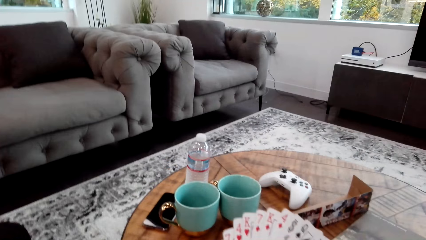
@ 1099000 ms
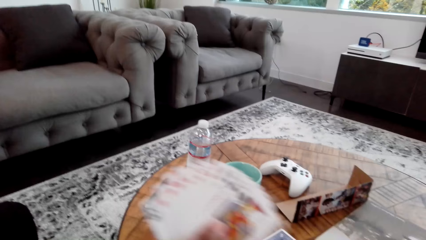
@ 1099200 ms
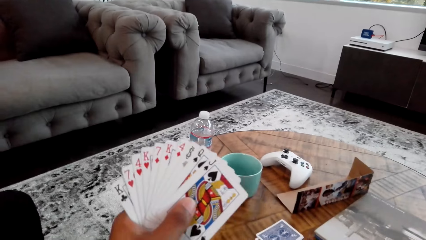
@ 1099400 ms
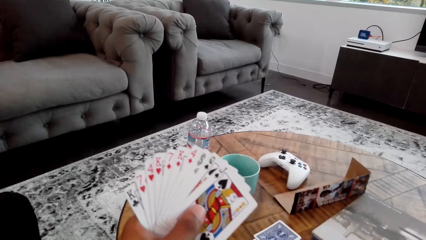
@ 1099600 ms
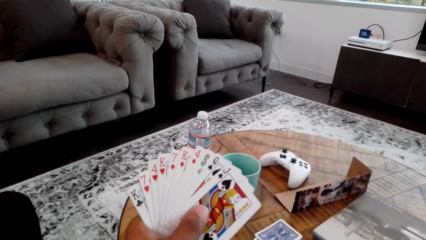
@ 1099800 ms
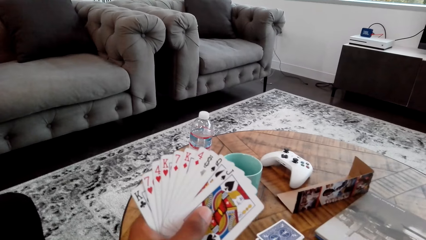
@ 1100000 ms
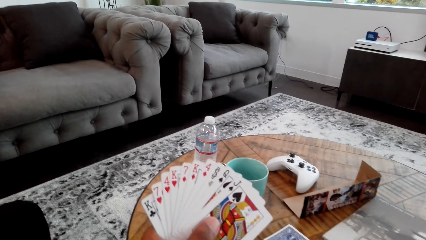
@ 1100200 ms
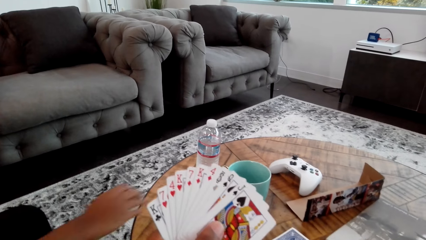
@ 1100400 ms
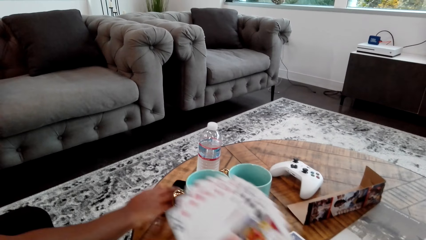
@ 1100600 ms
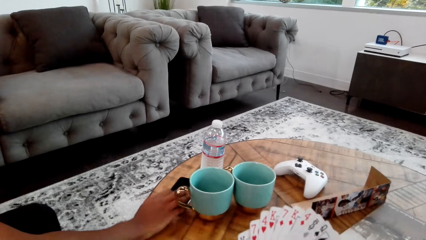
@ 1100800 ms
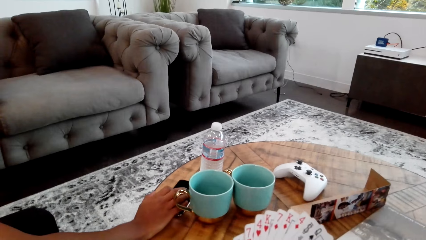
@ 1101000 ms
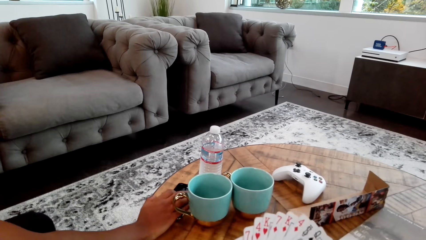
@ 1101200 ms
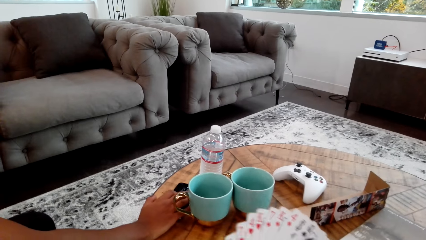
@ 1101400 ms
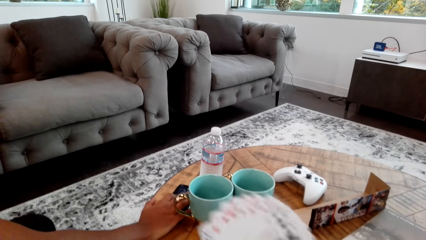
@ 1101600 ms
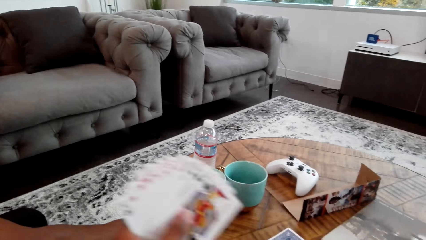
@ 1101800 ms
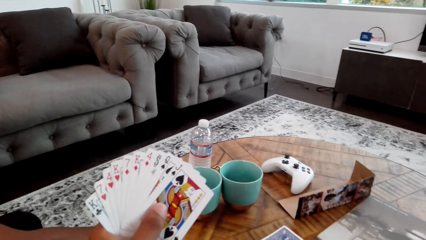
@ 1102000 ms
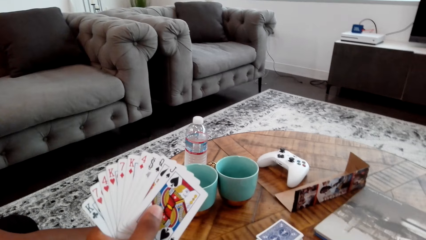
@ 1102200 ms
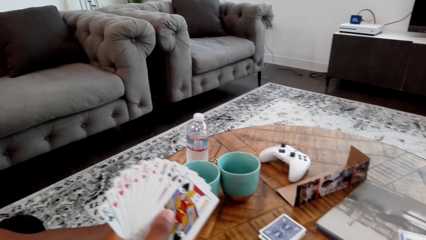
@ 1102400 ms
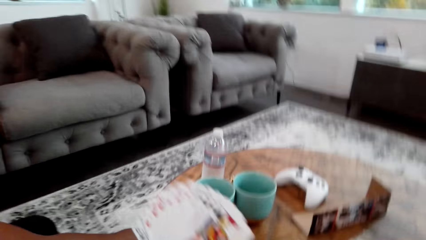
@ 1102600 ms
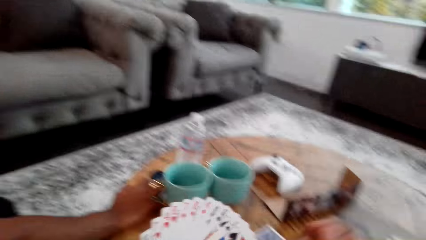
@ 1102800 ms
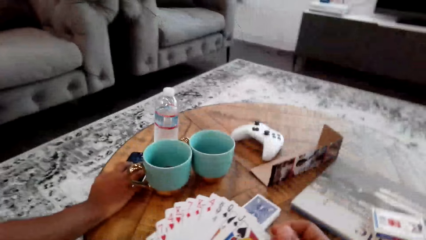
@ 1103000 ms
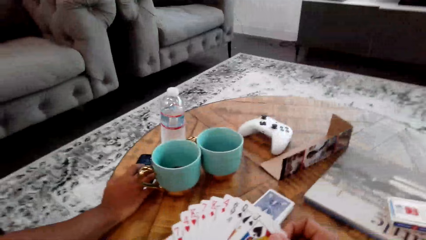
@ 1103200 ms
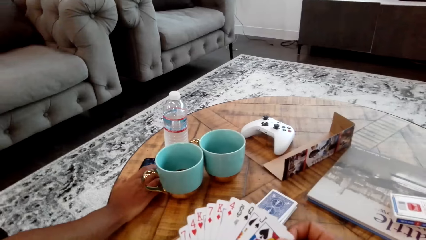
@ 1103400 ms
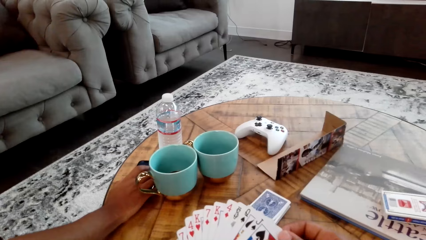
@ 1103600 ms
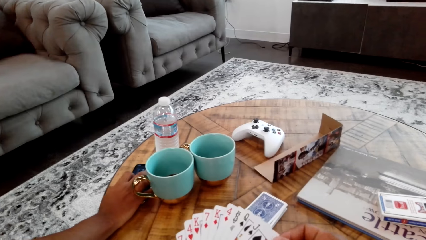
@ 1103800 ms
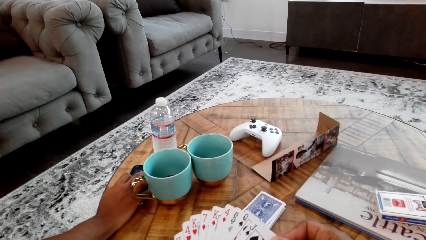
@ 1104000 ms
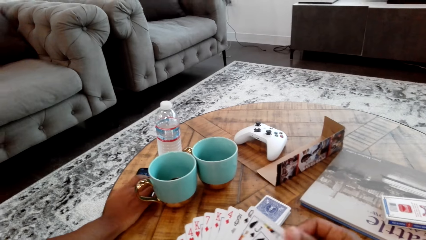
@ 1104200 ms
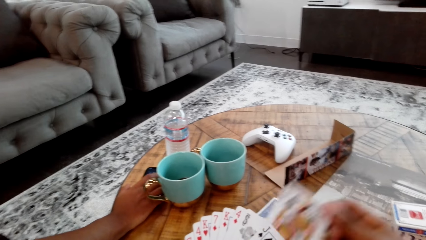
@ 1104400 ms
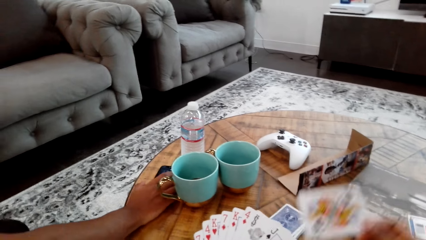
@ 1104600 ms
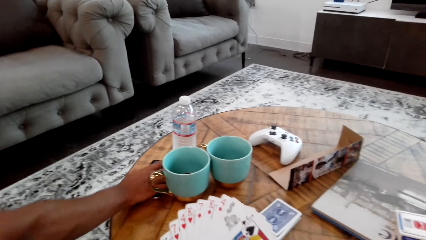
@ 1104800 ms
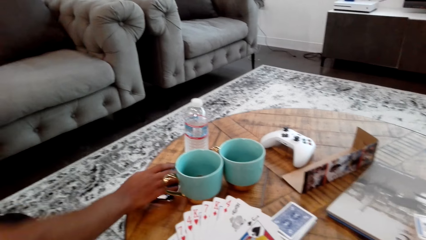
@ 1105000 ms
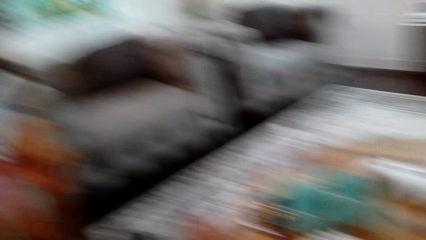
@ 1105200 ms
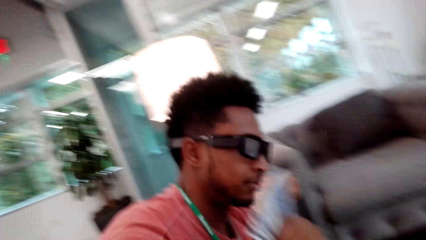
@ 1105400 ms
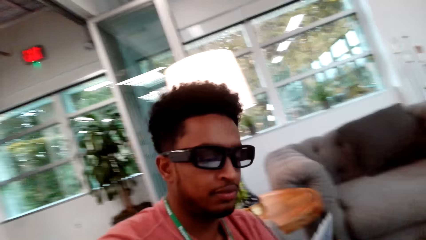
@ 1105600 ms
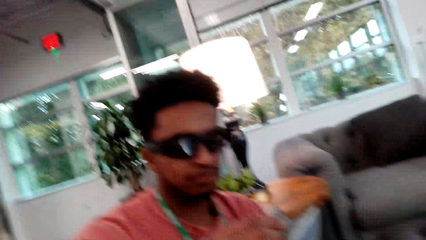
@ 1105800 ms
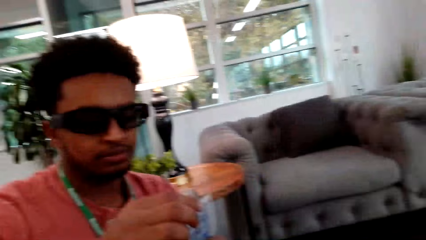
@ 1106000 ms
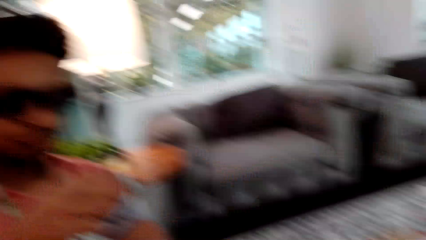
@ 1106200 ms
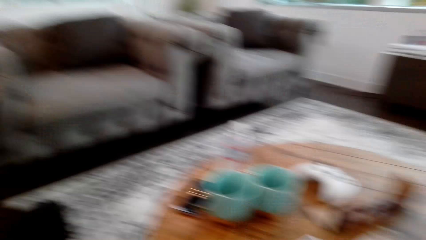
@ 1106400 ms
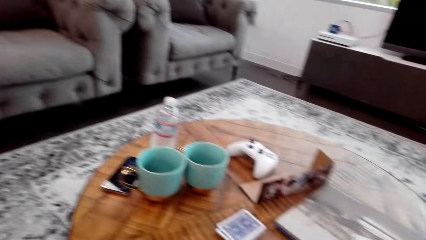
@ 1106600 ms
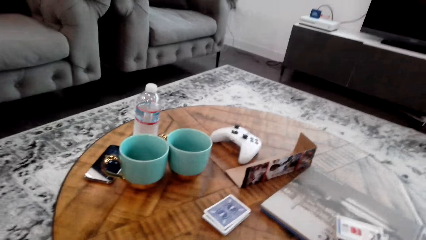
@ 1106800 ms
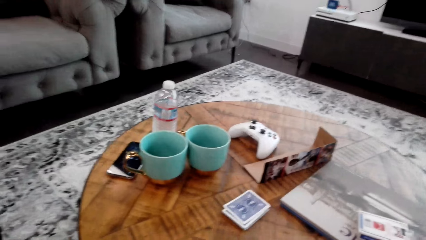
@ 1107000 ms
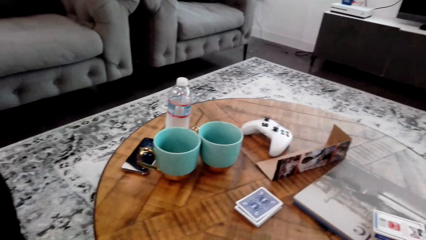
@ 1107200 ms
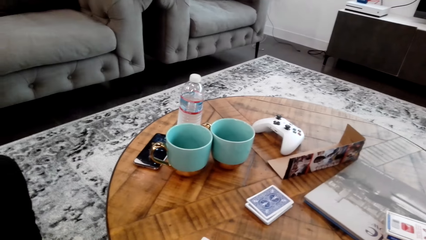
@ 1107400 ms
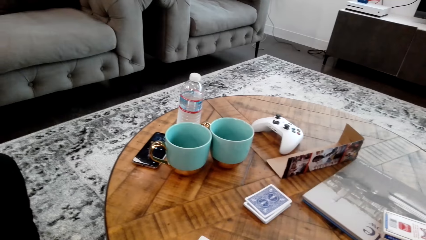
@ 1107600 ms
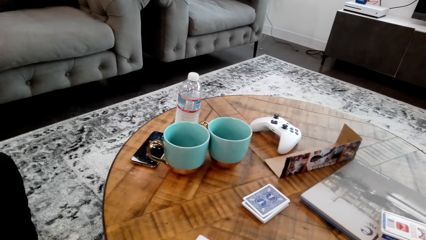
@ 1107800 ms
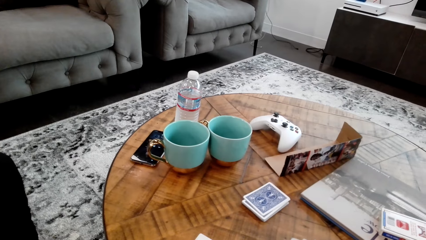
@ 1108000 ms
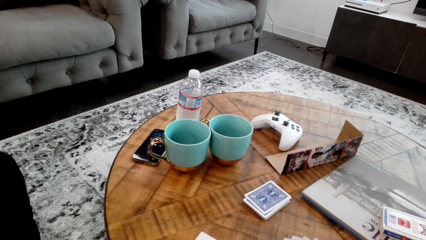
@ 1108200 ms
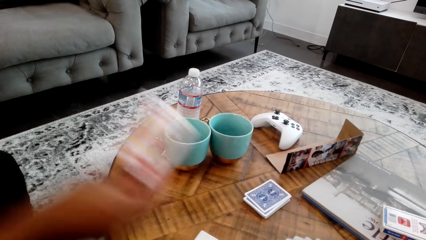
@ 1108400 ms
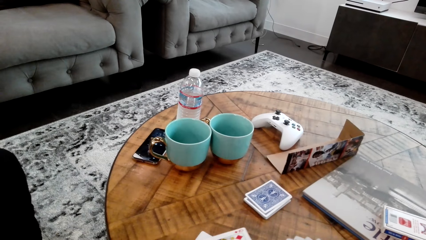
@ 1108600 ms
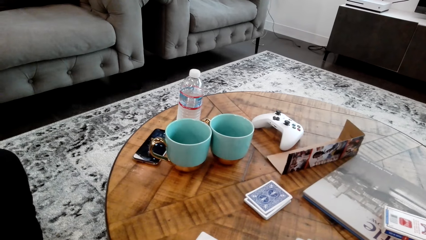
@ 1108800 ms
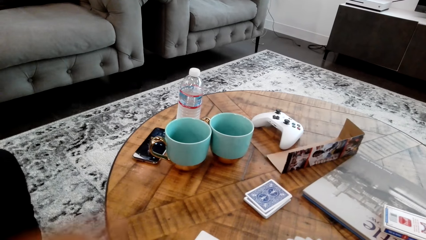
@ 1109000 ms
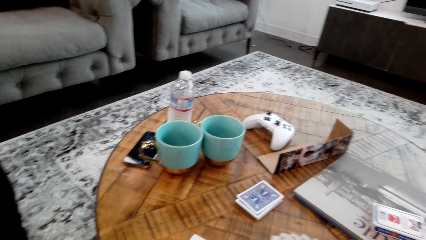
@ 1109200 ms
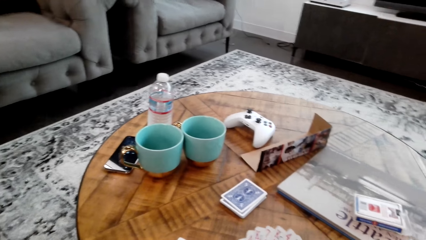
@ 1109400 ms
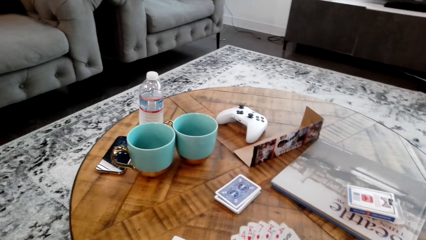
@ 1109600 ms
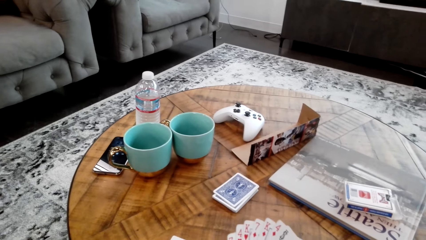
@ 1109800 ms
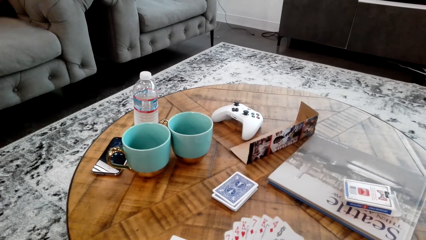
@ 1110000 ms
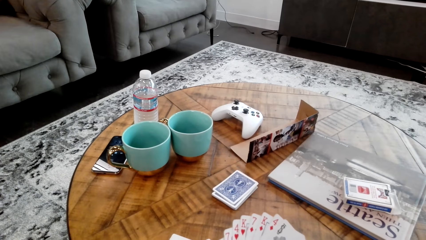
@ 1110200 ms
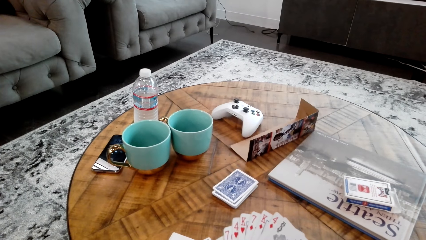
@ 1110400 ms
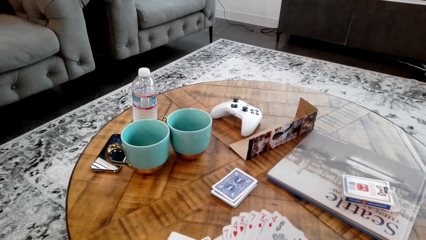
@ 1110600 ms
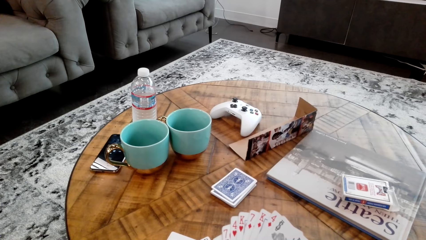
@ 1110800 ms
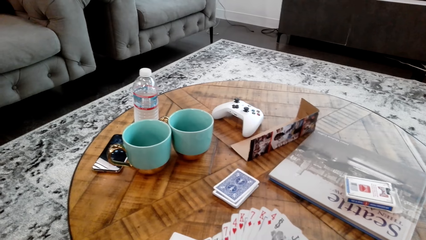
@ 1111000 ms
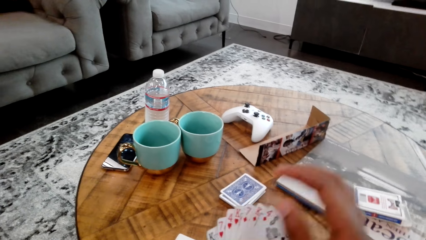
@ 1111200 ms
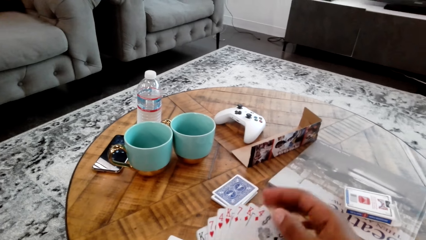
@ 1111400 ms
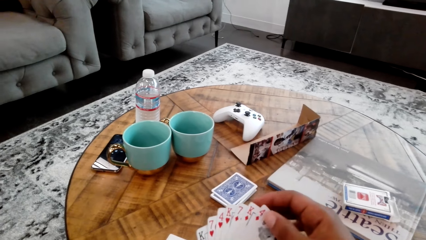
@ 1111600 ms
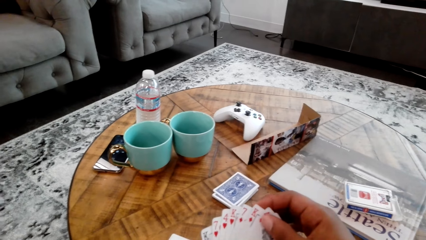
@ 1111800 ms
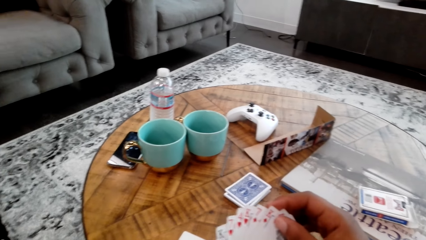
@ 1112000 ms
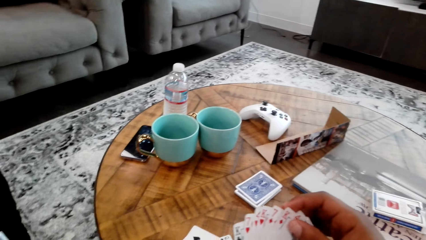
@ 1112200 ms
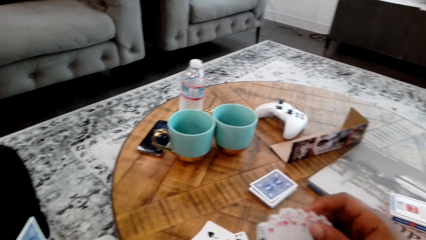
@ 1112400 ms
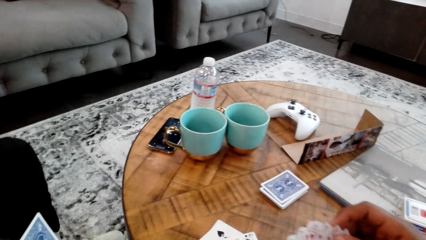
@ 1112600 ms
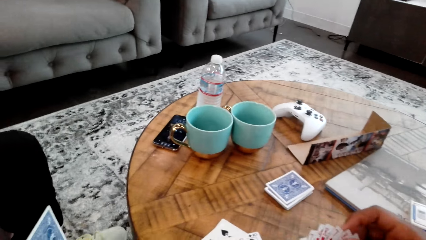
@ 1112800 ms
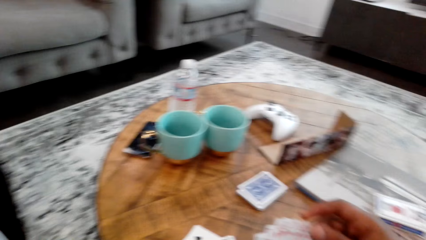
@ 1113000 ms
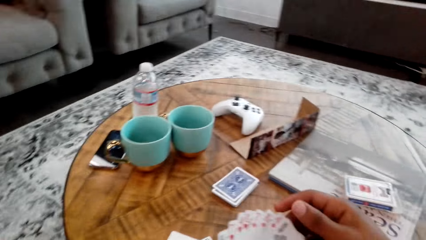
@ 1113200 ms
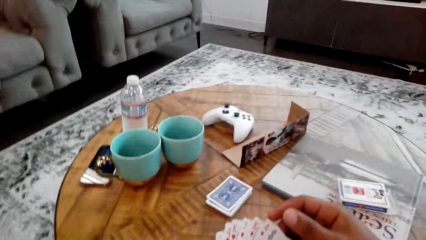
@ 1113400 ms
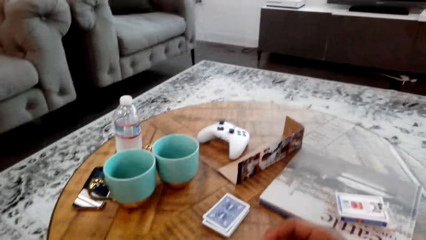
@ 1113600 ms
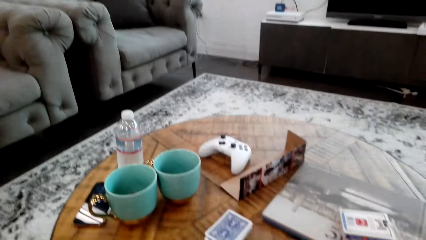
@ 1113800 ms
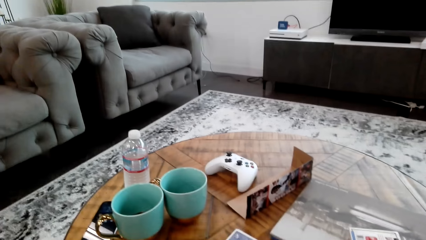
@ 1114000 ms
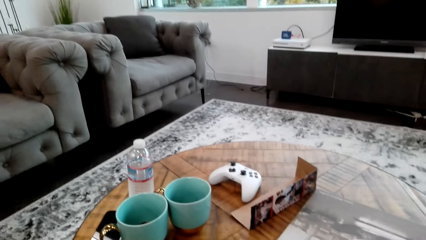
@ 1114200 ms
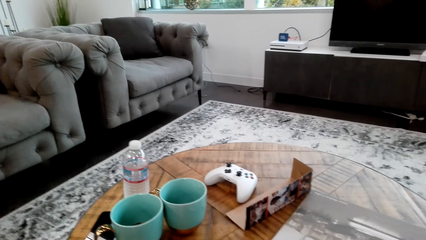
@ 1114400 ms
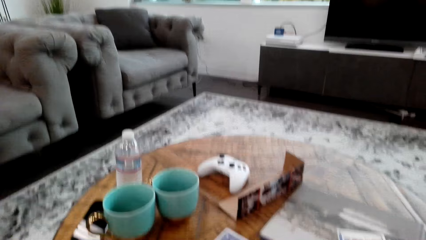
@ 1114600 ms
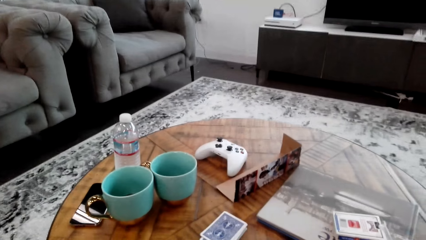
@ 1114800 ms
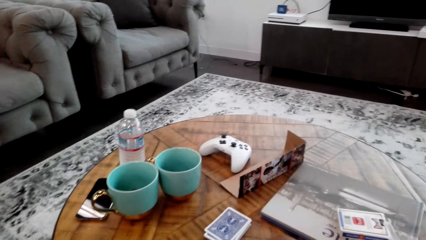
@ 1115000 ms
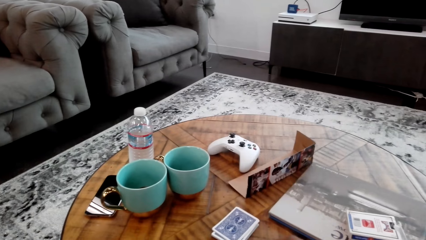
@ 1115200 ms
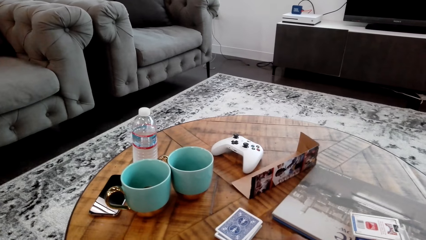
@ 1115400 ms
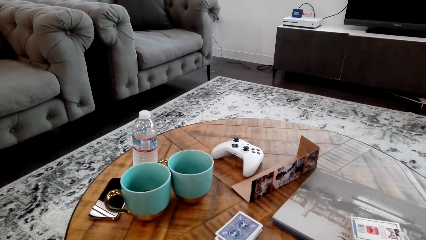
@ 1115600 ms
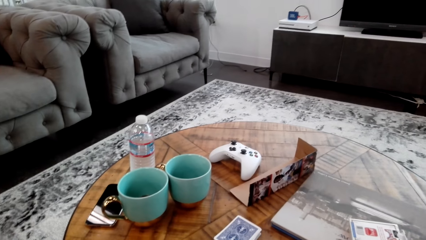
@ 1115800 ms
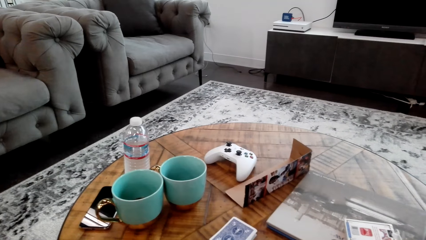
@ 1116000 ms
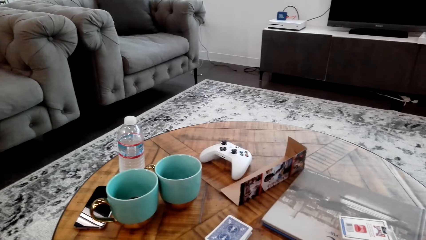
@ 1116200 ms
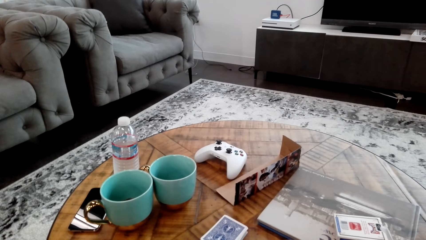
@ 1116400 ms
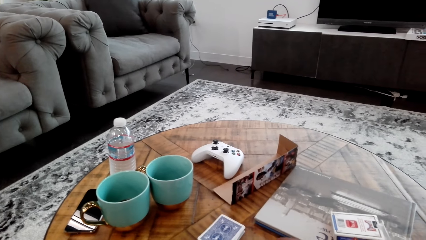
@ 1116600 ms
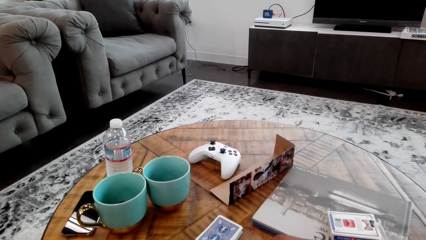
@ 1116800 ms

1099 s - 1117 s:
The camera wearer holds cards with both hands. A man points at something. The camera wearer holds the cards with both hands. He takes a card from his hand. The man touches. The man does something. The camera wearer does something. The man does something. The man places a card on the table. The camera wearer holds the card with both hands. He talks to the man. The man does something.
